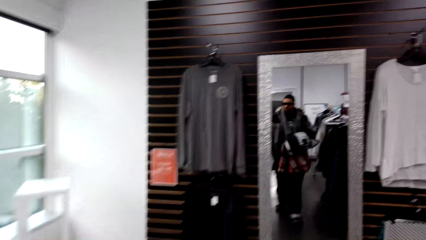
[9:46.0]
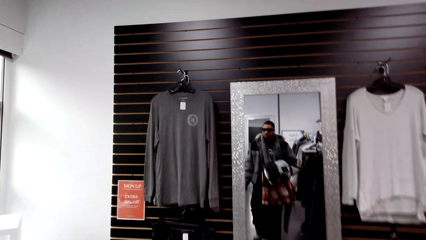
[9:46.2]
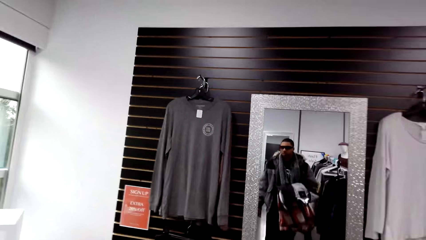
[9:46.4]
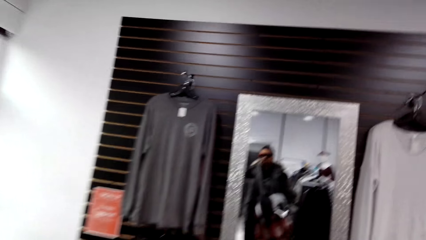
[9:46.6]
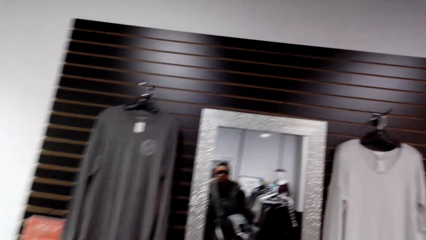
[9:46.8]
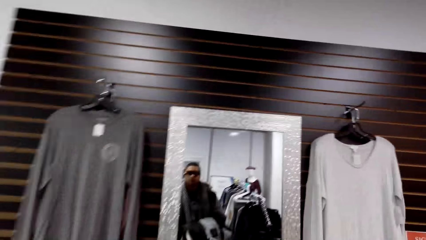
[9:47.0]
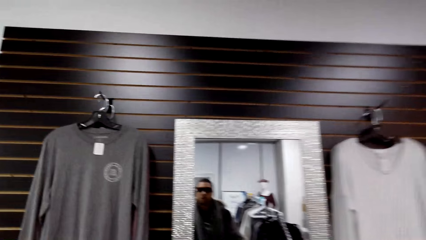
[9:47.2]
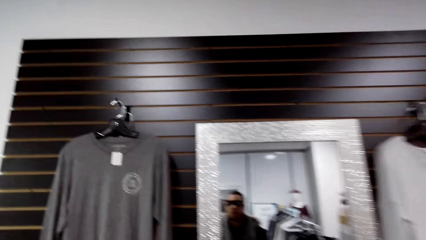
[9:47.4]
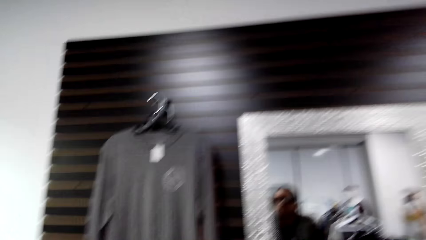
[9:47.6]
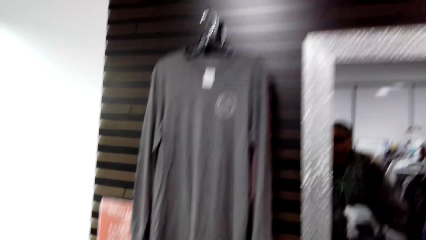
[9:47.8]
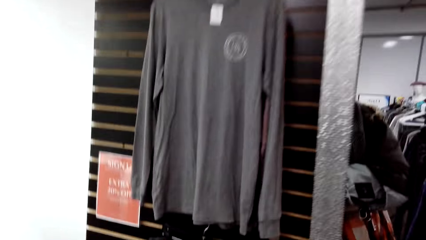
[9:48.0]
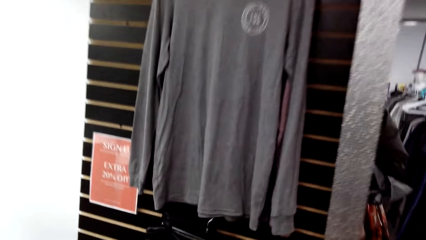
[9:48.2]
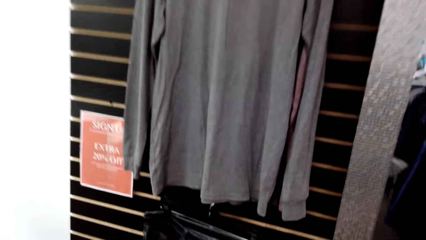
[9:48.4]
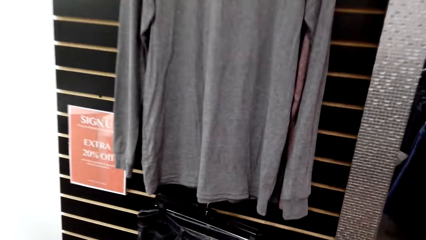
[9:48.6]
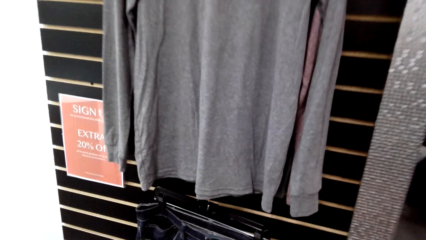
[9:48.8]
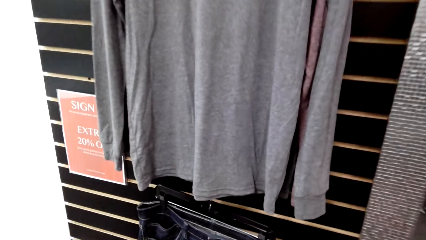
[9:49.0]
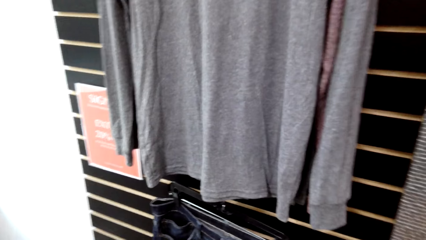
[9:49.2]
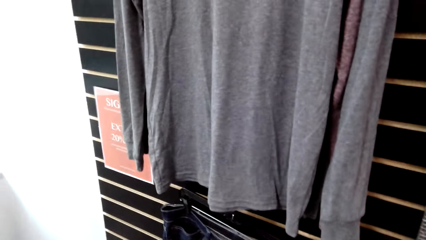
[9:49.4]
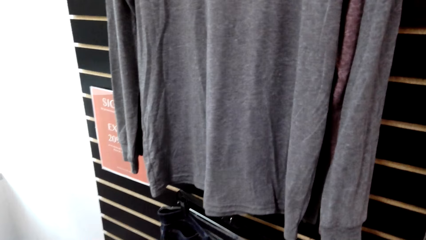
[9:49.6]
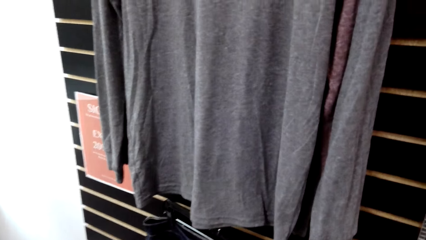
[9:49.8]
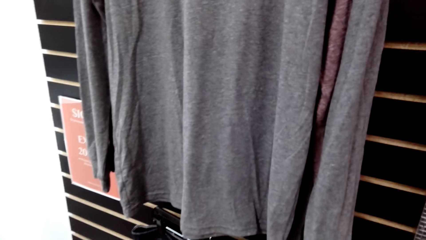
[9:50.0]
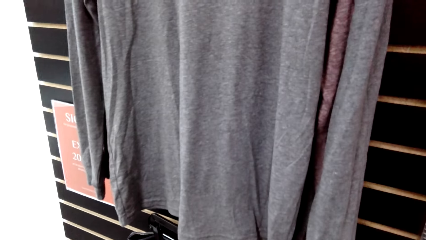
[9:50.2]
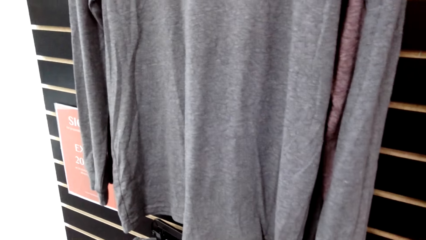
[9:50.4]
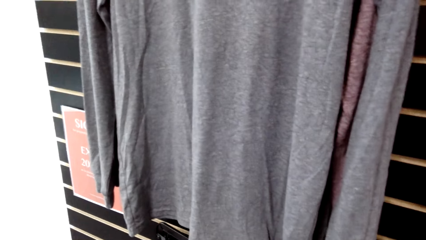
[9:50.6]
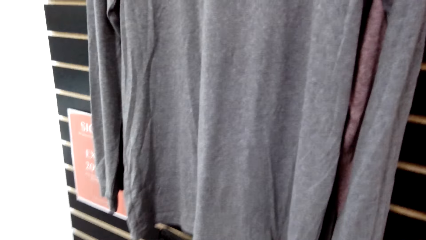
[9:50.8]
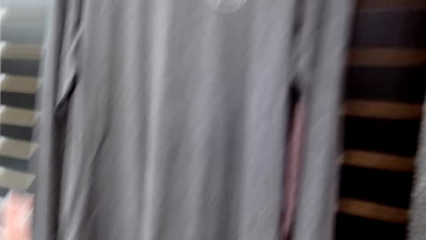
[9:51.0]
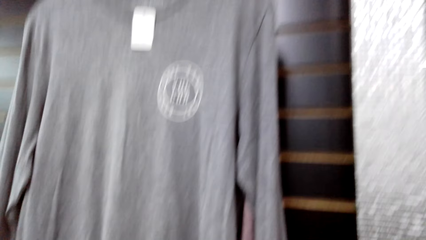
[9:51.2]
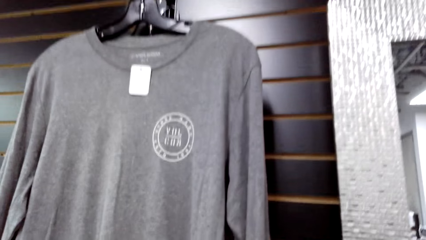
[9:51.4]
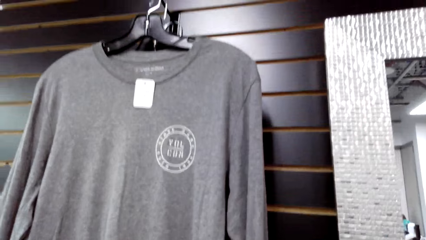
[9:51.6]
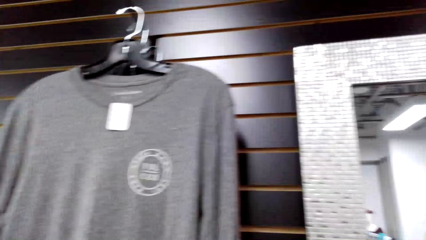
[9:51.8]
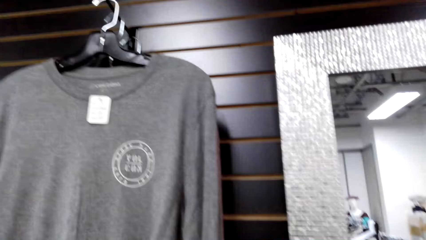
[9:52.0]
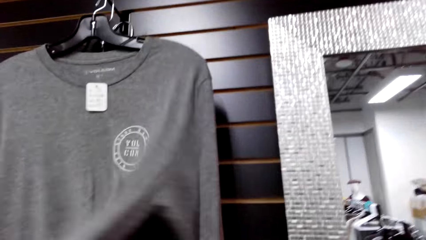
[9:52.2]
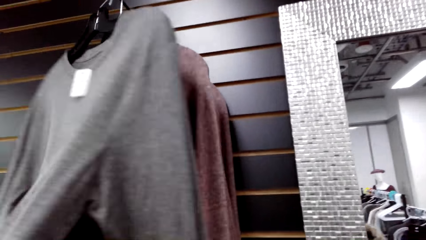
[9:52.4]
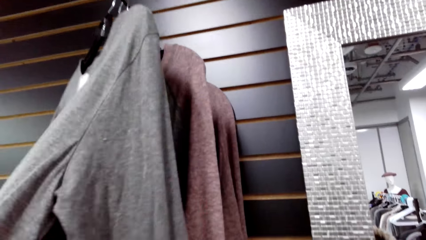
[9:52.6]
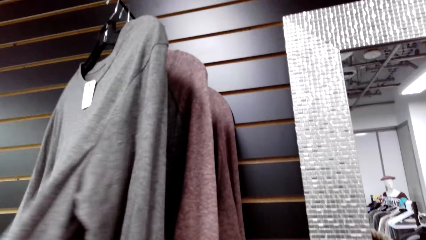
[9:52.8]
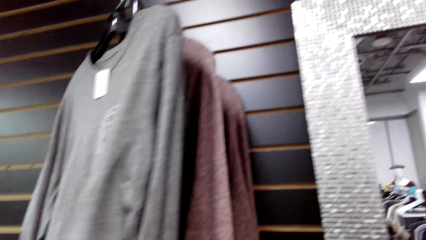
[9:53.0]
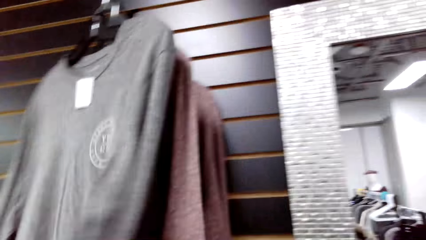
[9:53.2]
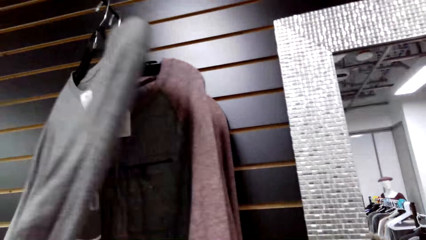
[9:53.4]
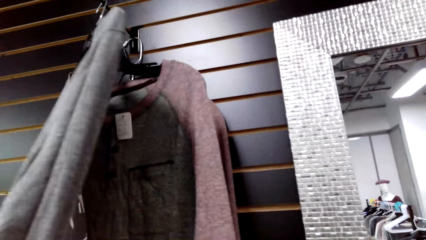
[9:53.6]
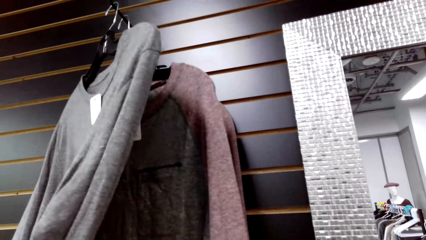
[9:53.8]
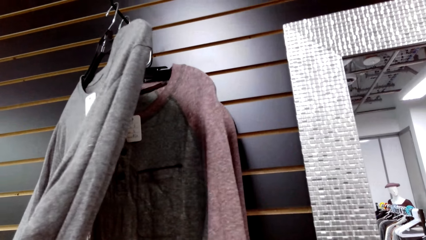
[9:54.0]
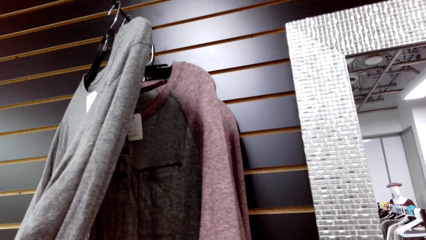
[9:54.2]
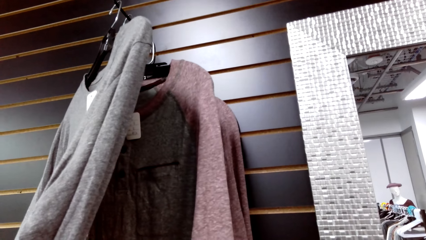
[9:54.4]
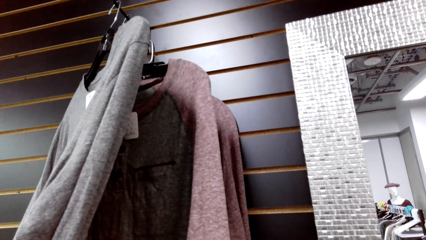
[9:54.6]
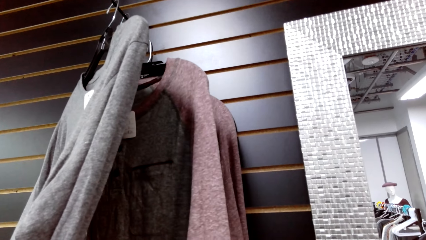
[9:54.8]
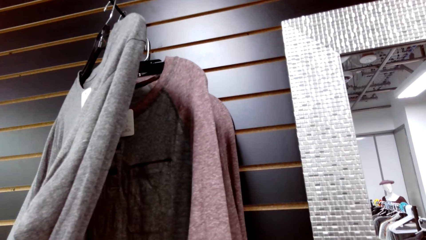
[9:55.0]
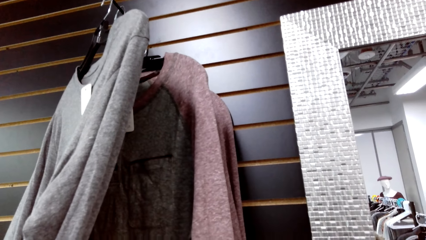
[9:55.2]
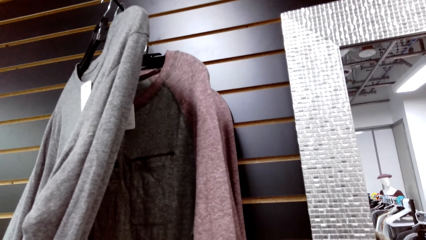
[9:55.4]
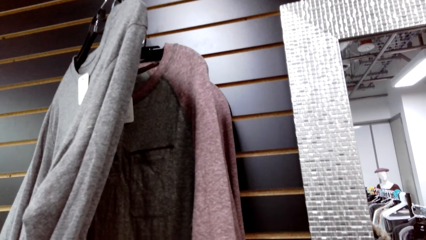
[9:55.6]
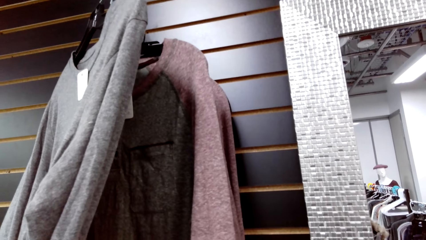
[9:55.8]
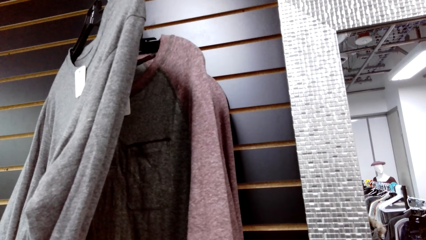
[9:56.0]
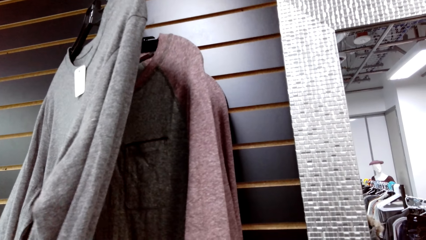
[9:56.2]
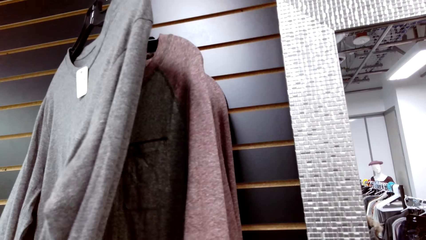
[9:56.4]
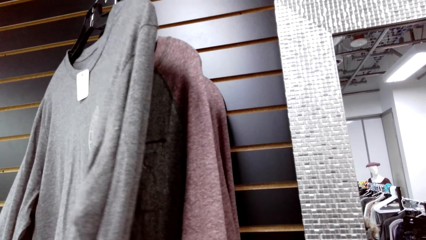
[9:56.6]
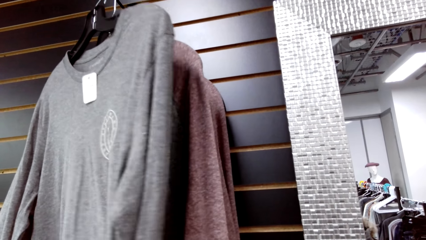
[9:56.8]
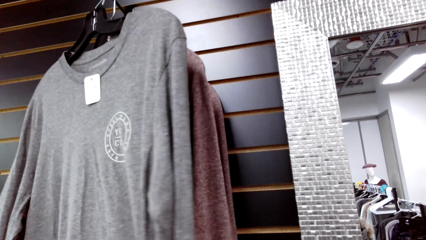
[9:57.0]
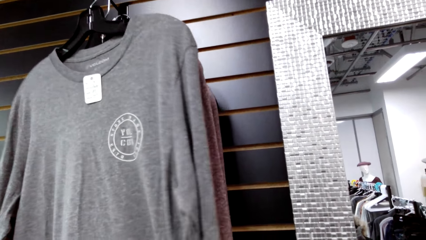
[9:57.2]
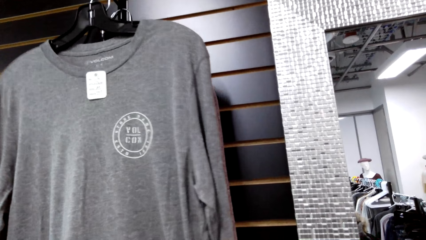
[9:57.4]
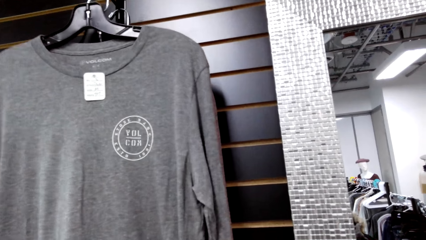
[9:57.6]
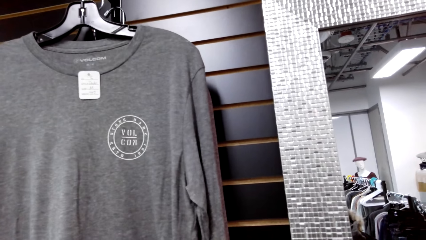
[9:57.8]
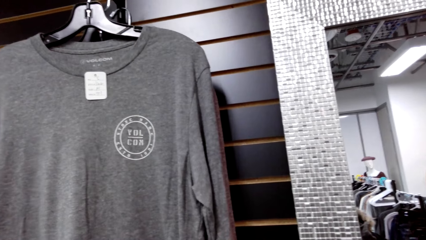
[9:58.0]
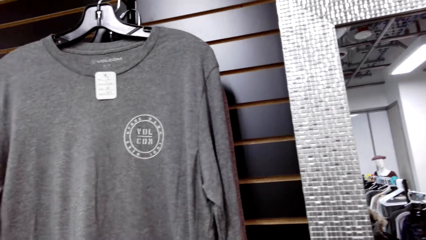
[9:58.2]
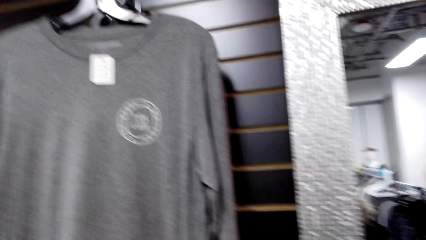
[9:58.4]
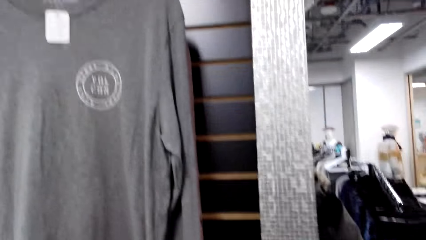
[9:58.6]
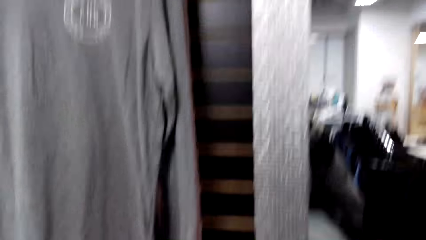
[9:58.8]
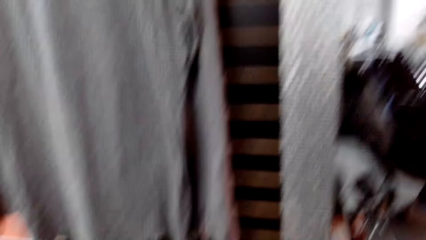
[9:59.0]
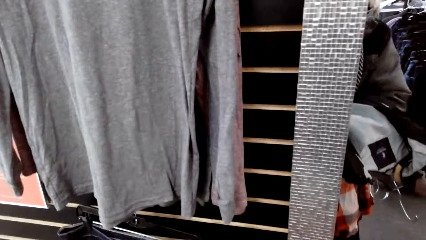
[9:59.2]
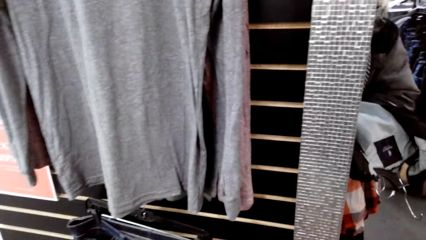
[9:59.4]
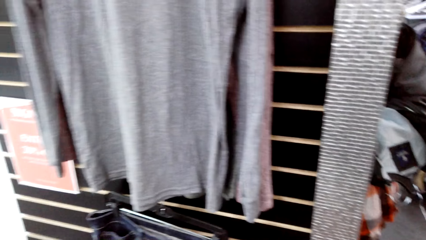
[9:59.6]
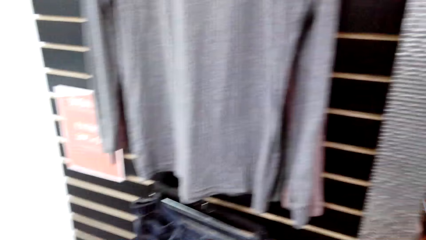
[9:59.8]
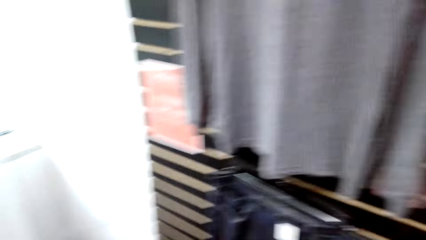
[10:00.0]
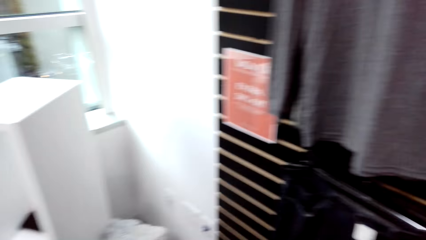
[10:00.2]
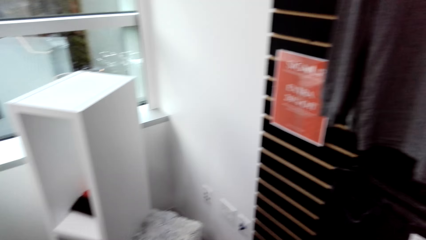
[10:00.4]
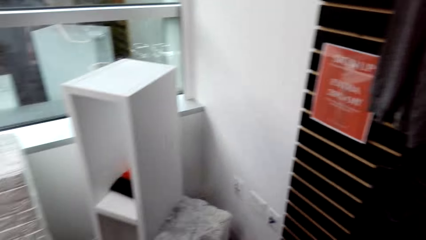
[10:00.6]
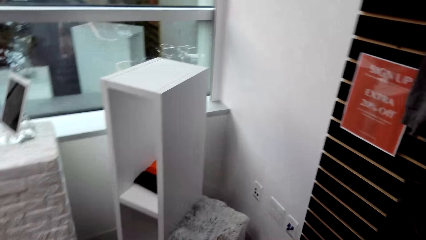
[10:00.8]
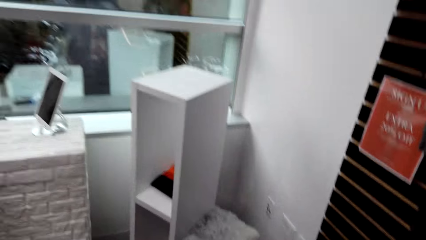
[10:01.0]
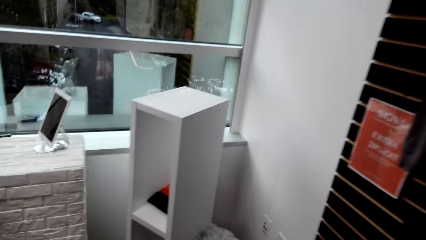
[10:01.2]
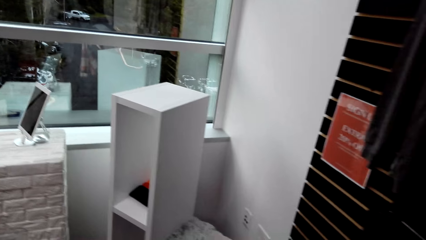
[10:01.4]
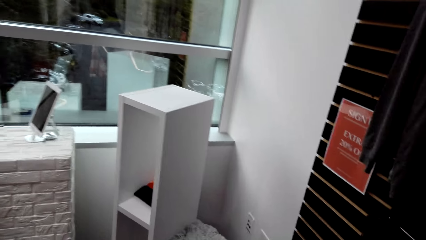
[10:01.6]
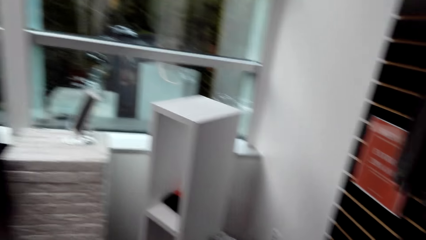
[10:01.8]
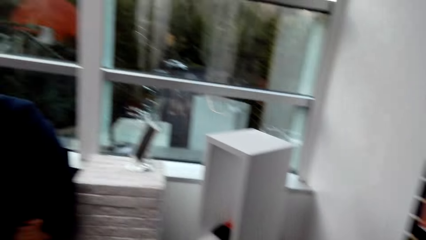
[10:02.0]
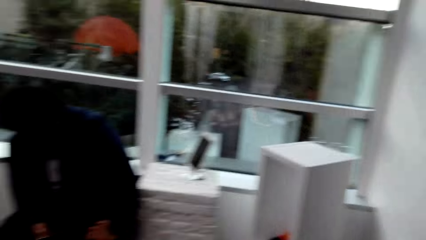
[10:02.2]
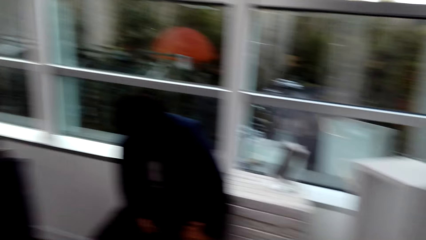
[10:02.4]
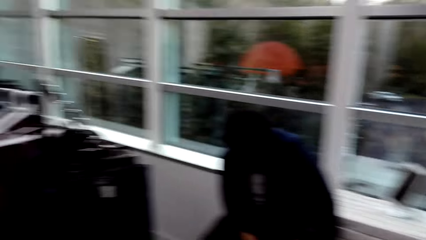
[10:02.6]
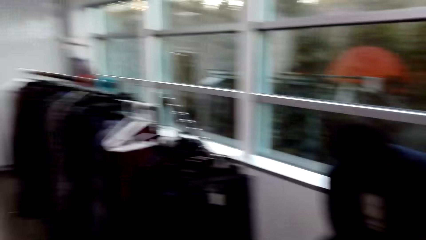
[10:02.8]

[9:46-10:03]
The camera wearer walks around. He moves a cloth on a hanger with his left hand. He touches the hanged cloth. He drops the cloth on the hanger with his left hand.
